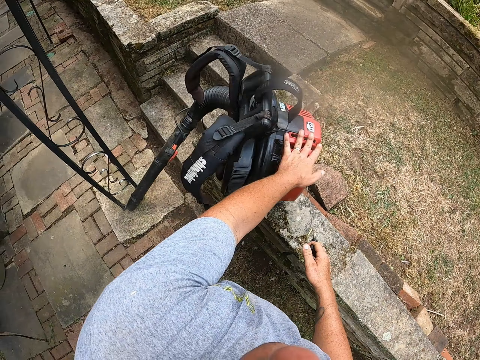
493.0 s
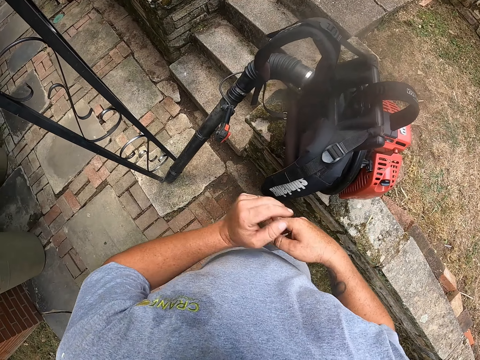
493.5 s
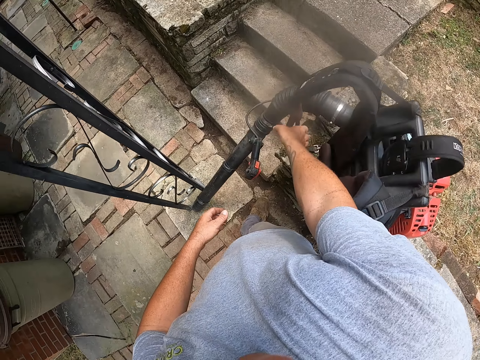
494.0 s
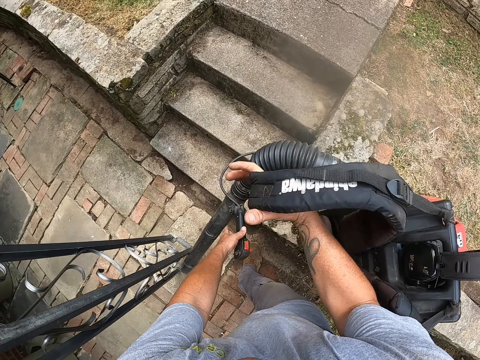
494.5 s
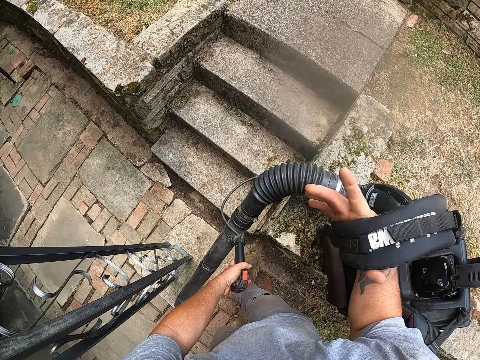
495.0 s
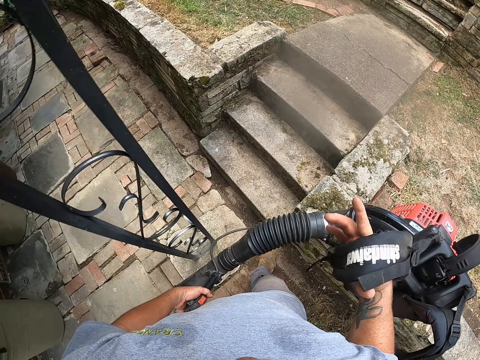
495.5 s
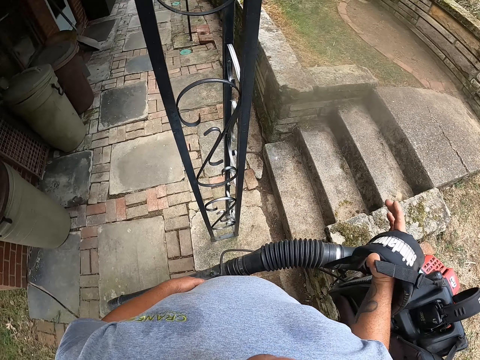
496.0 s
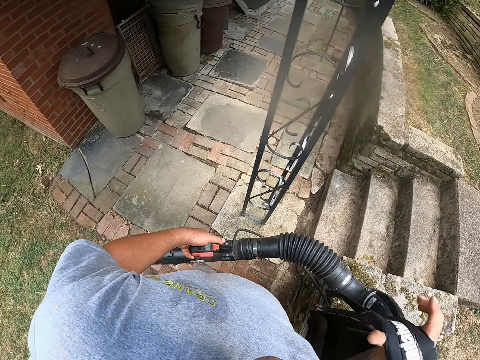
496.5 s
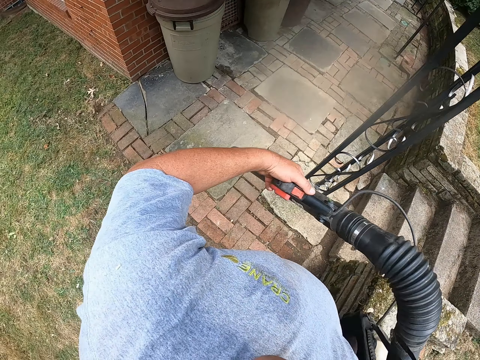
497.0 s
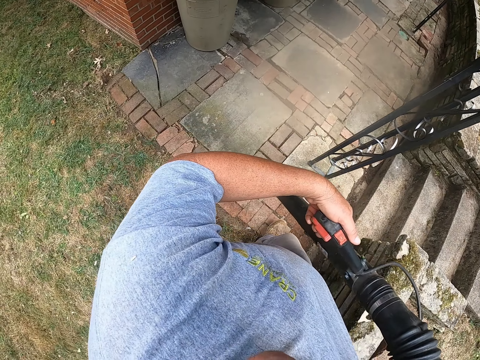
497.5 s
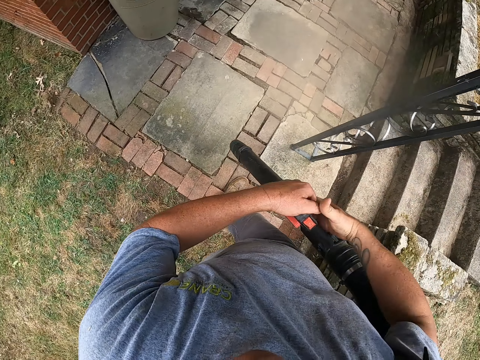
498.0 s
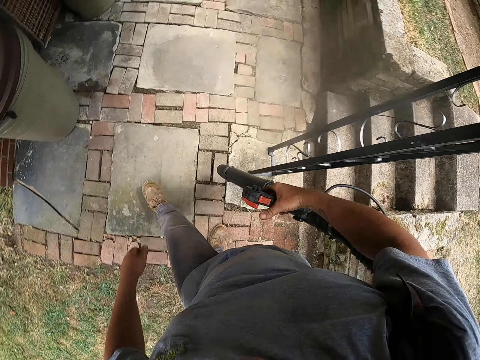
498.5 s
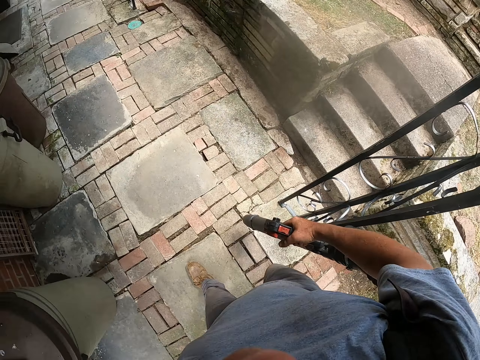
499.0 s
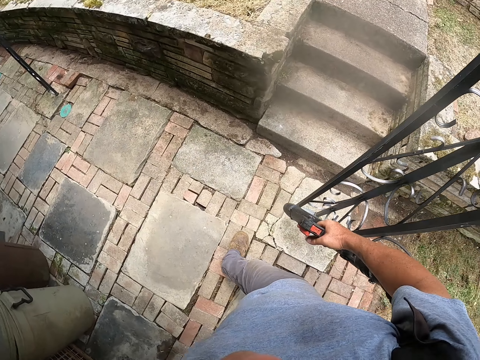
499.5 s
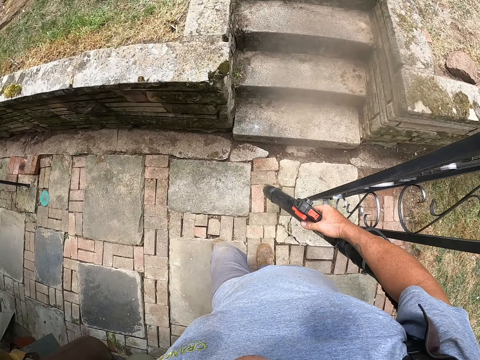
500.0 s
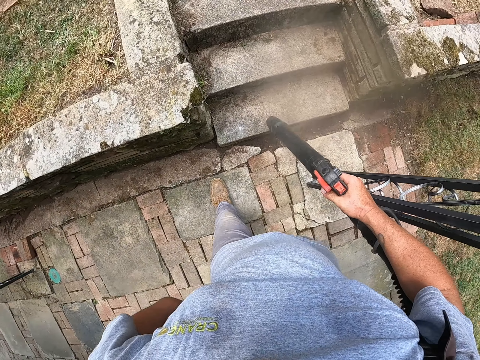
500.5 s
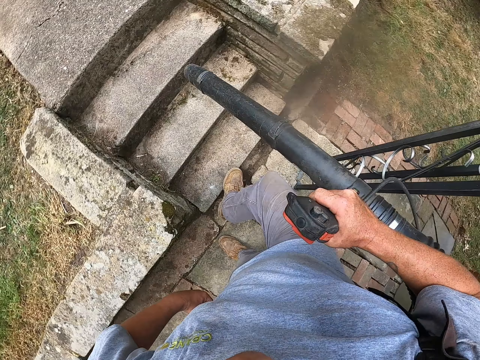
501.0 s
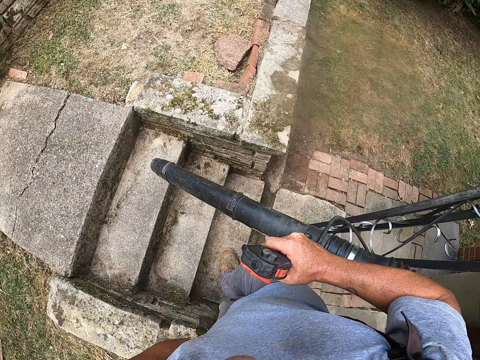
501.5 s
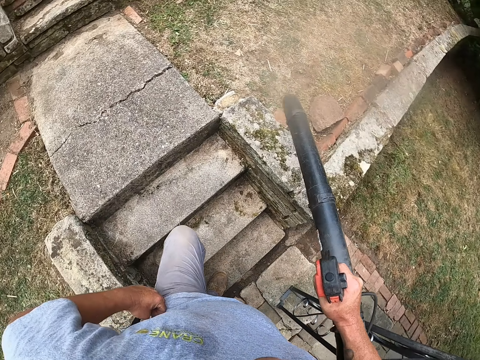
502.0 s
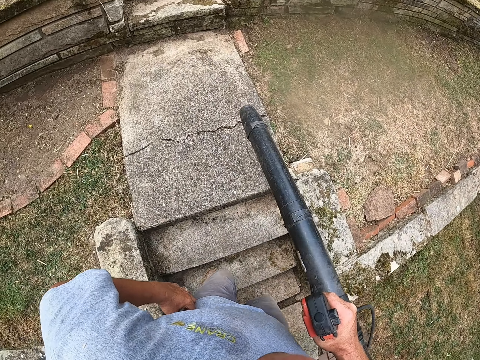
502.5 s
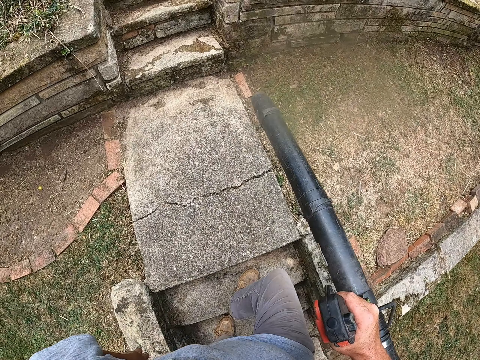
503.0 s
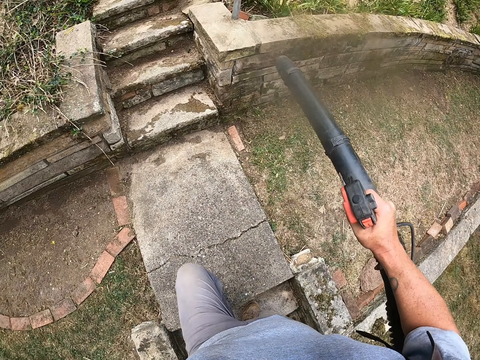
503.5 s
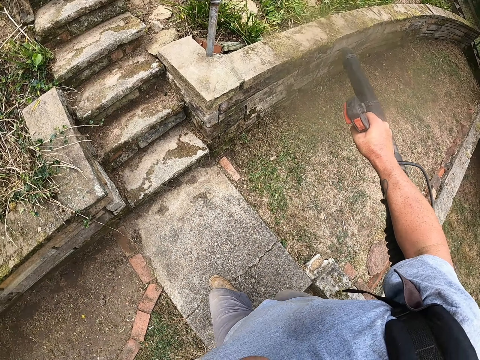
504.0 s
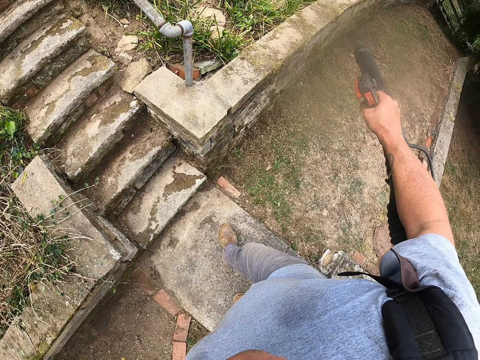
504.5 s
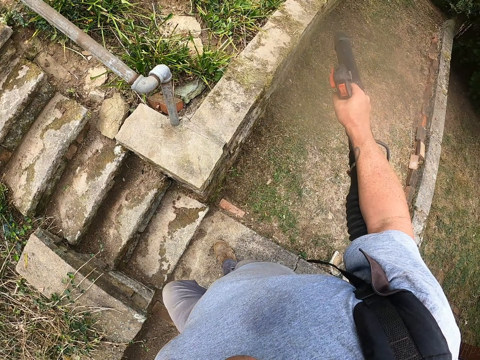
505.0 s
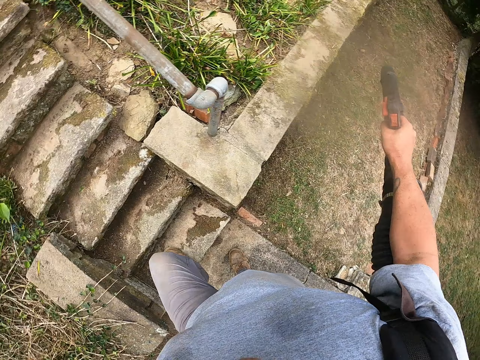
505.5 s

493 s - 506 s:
The camera wearer removes hands from a leaf blower. They pick up the leaf blower. They look around. They carry the Shindaiwa leaf blower. They walk around. They look around. They walk around. They move a hand. They blow around.

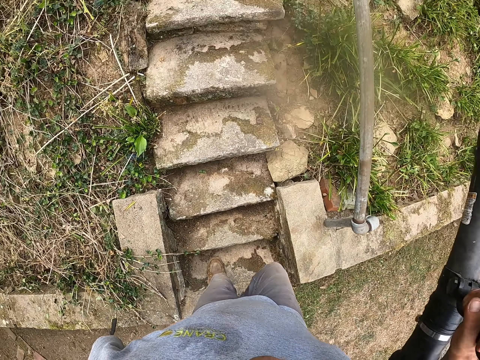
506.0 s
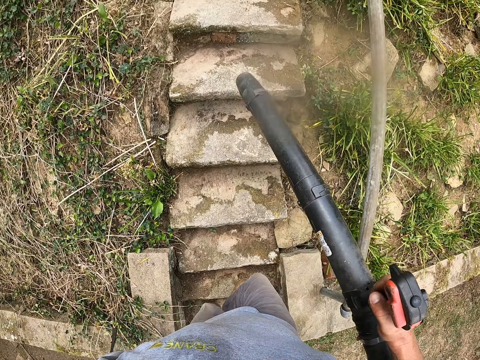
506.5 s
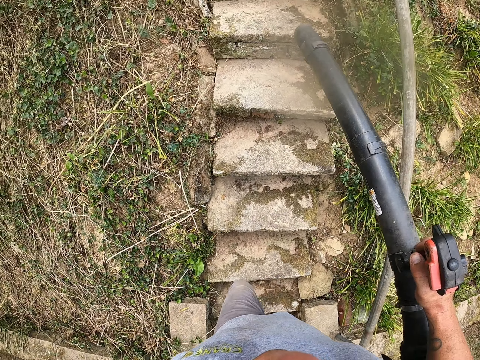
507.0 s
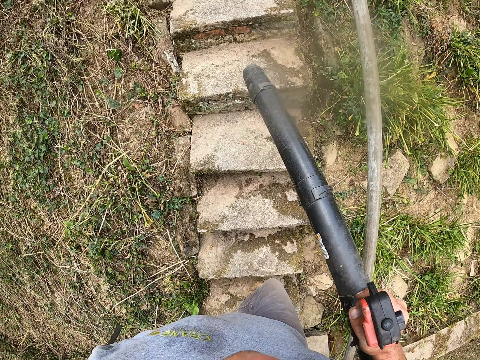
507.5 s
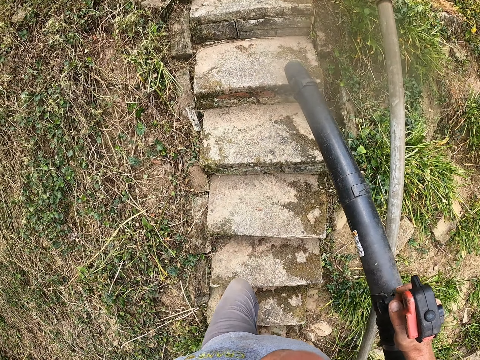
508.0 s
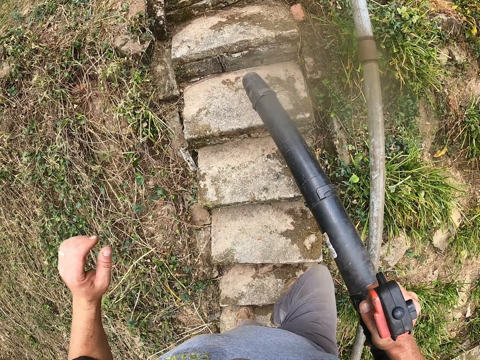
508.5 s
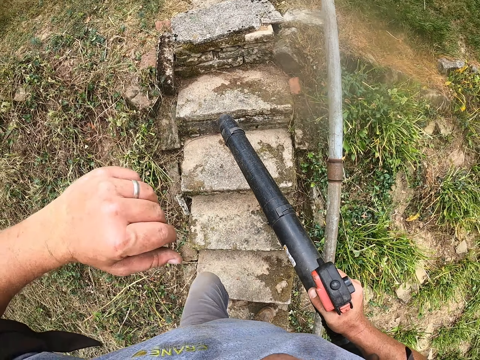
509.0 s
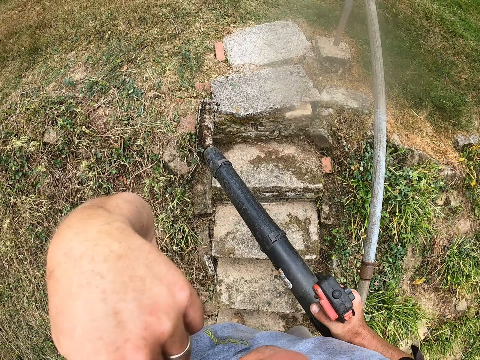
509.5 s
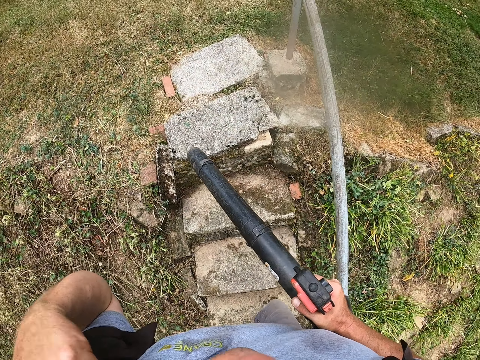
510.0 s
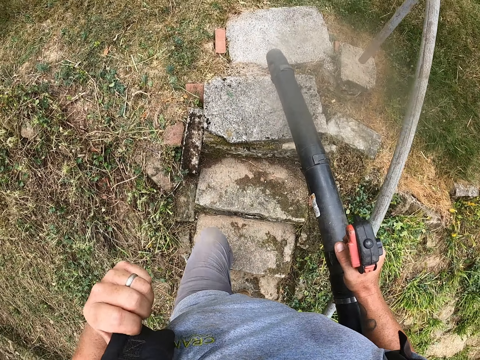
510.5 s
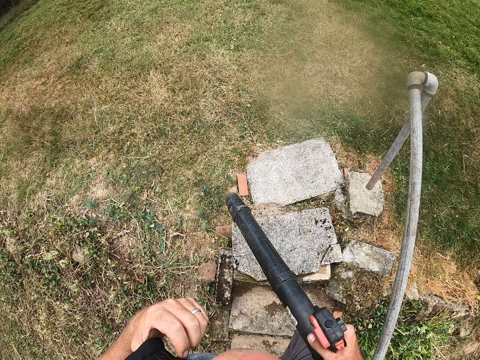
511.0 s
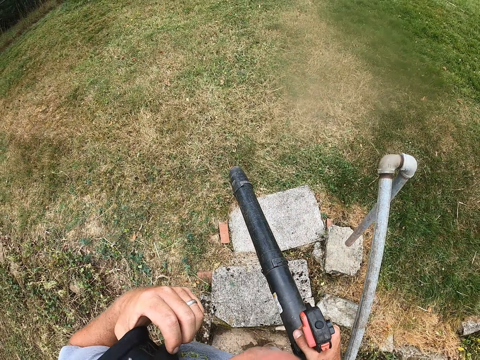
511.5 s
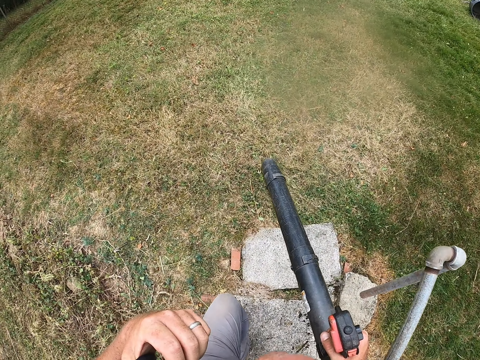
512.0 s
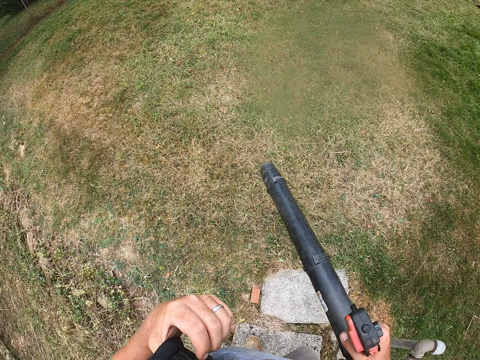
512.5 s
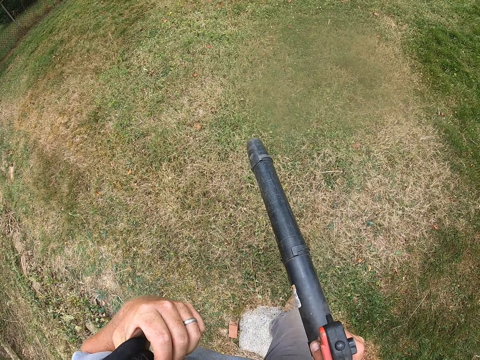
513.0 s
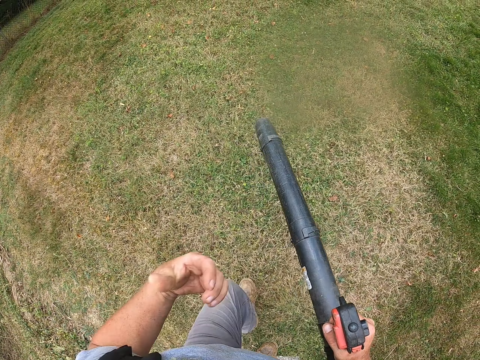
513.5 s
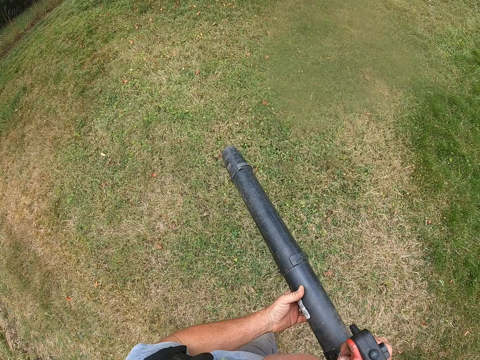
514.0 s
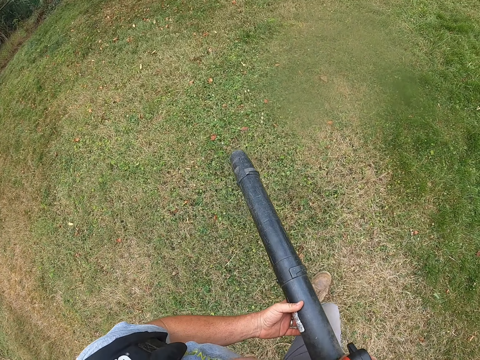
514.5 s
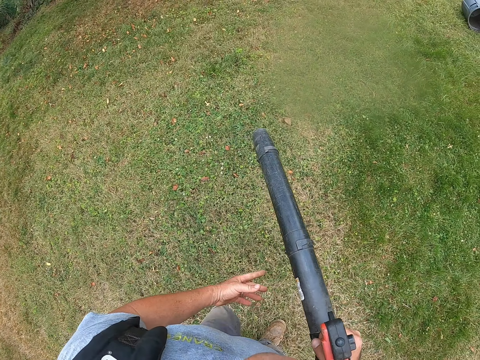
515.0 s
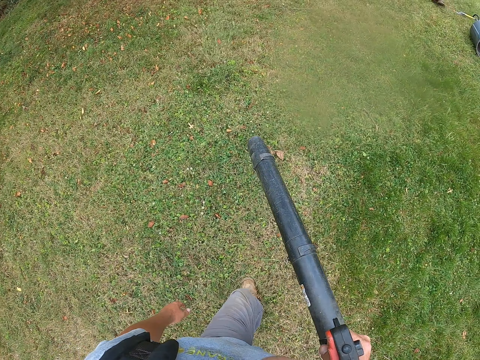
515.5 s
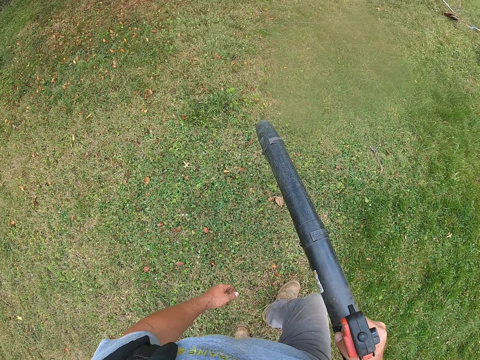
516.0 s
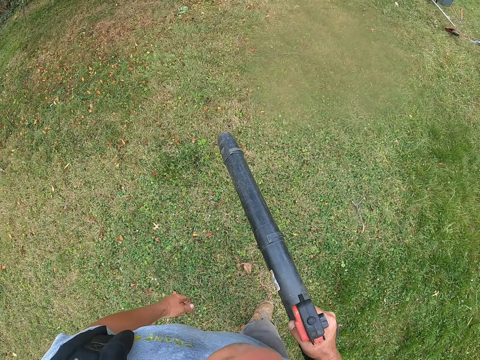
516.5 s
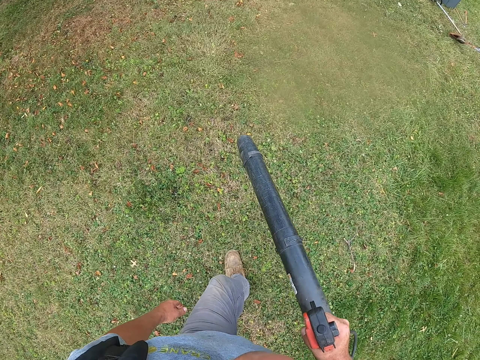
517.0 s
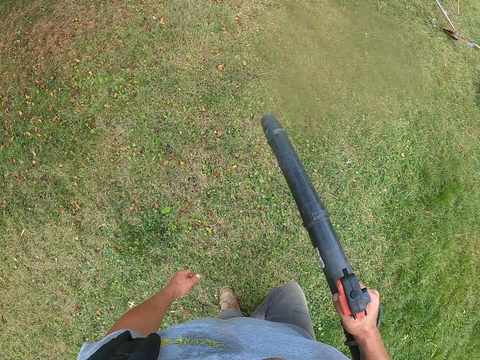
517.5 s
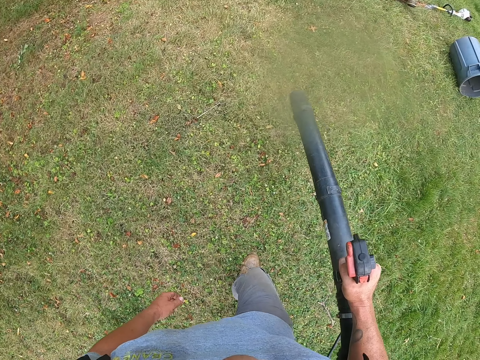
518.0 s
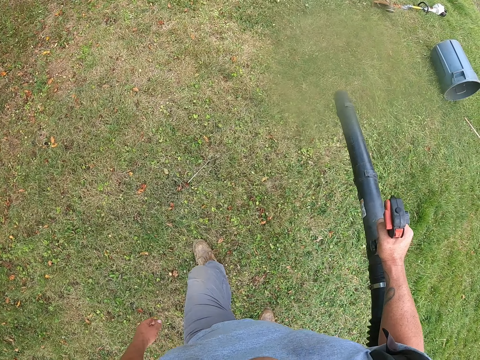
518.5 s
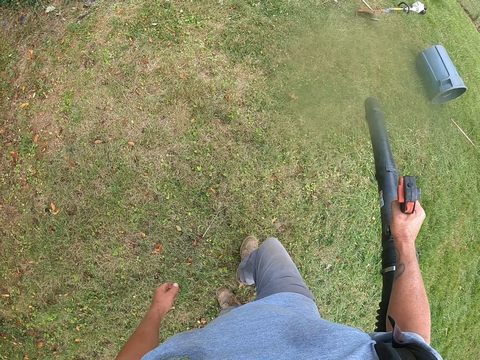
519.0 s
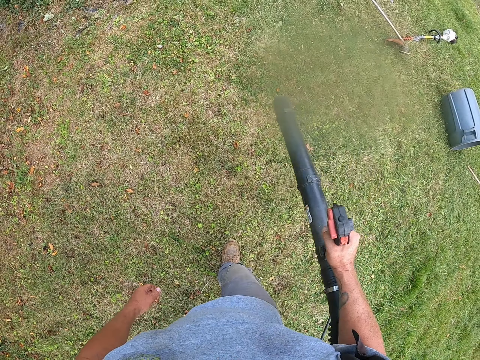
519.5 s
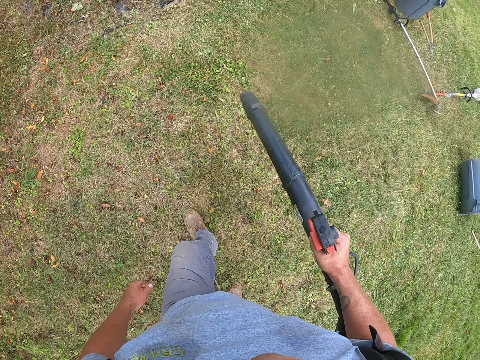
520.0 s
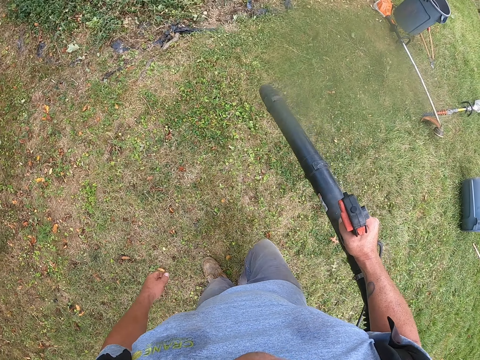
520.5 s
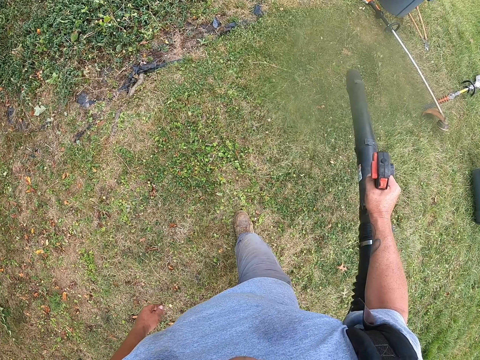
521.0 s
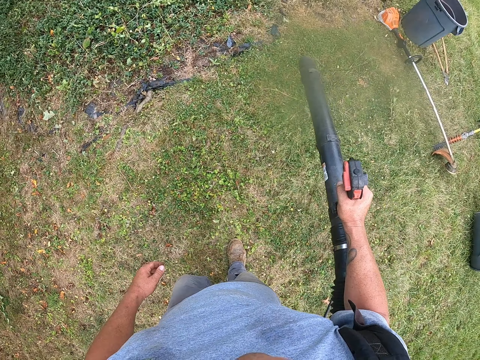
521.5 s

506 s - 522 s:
The camera wearer looks around. They walk up a staircase. They move a hand. They walk up the staircase. They hold a leaf blower. They walk around. They blow leaves in a garden using the leaf blower.
